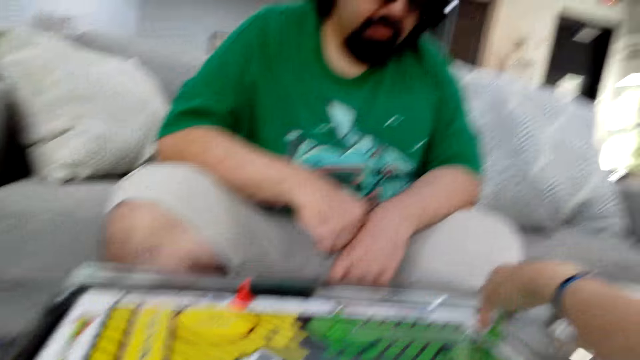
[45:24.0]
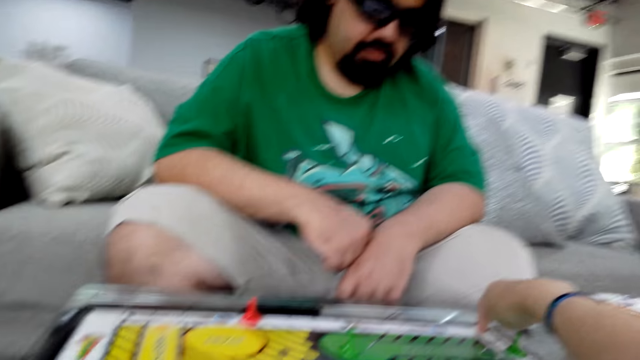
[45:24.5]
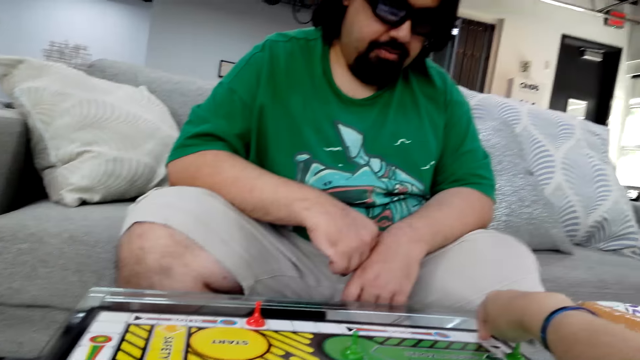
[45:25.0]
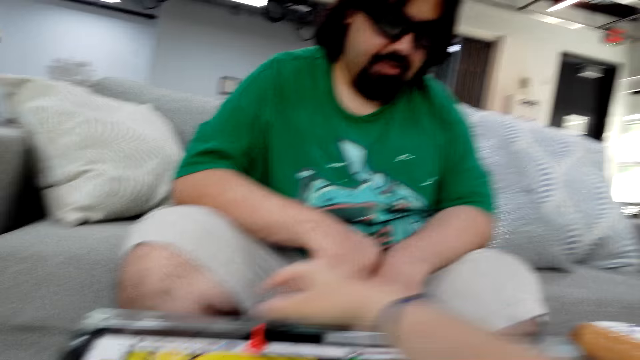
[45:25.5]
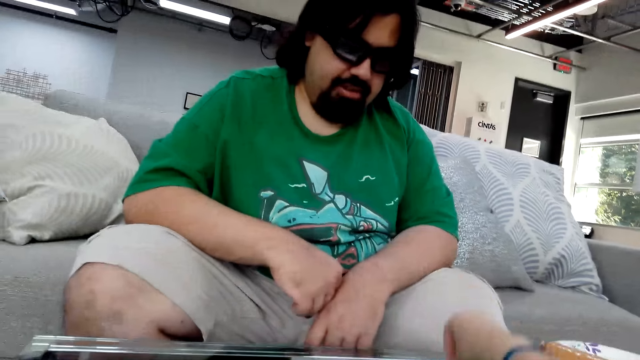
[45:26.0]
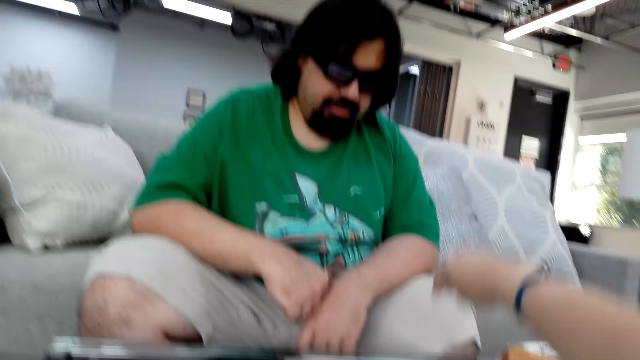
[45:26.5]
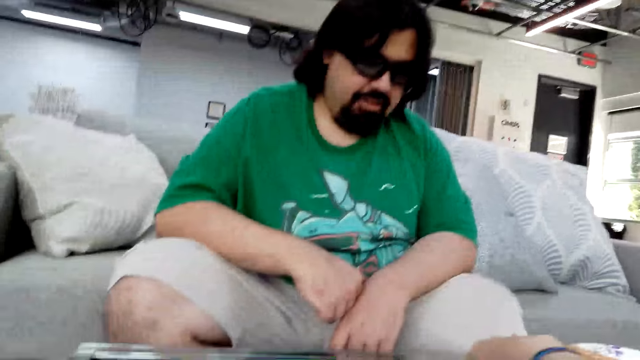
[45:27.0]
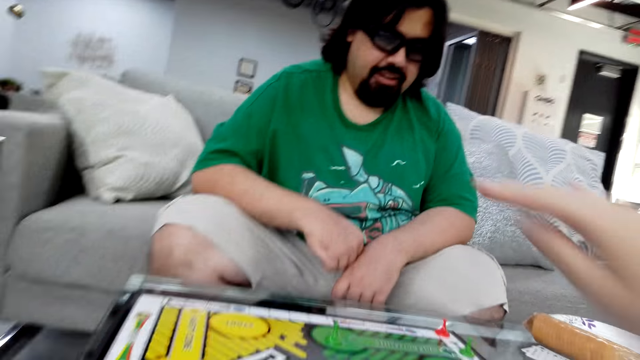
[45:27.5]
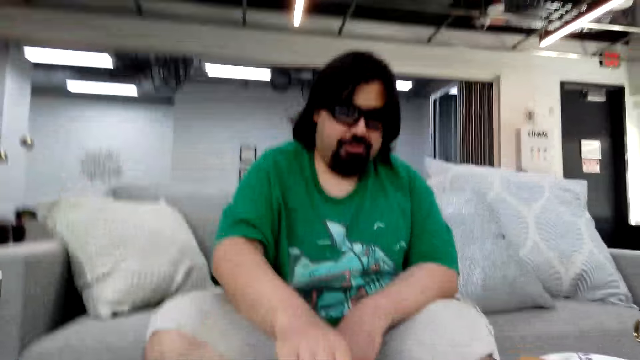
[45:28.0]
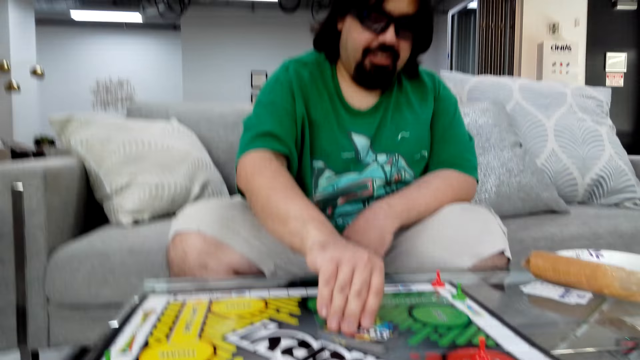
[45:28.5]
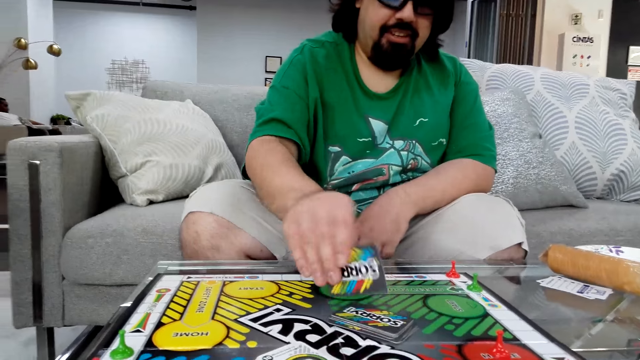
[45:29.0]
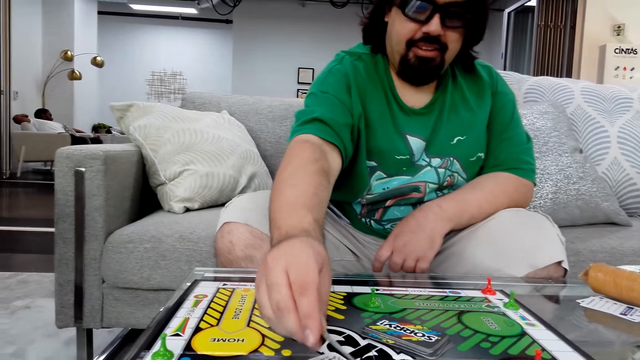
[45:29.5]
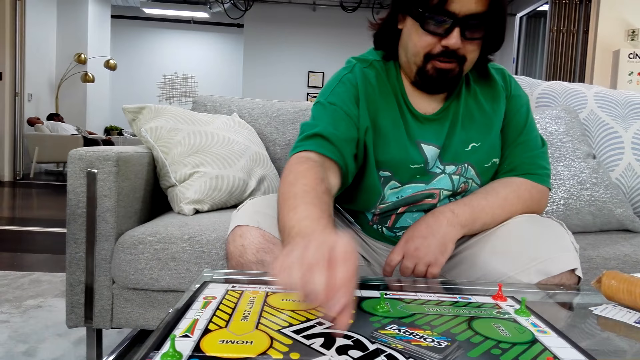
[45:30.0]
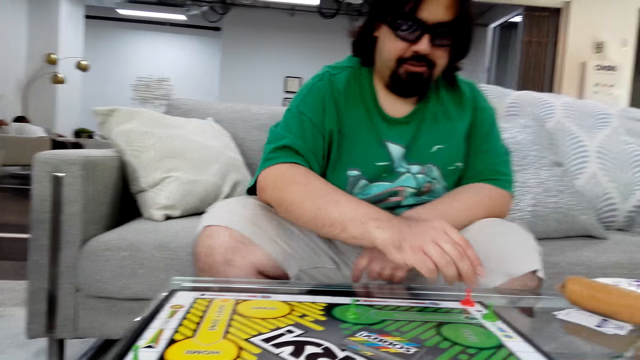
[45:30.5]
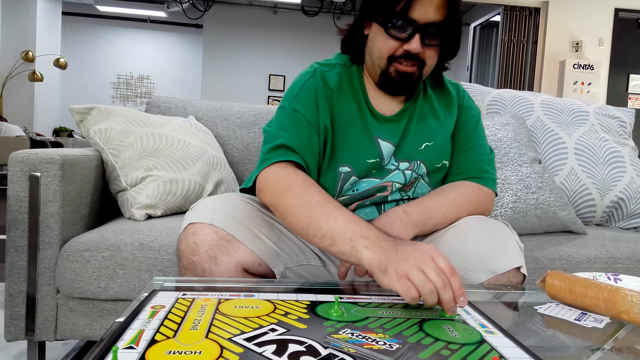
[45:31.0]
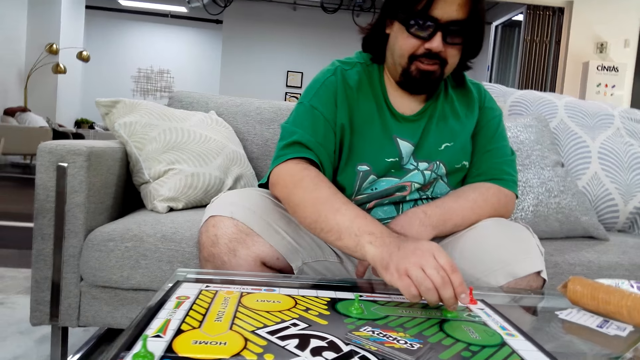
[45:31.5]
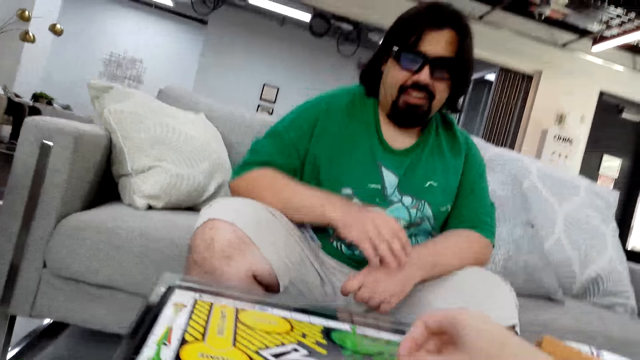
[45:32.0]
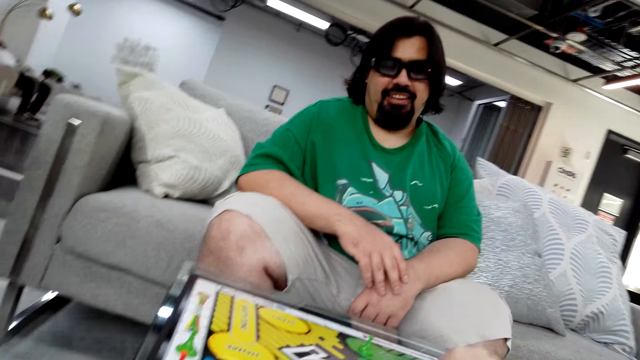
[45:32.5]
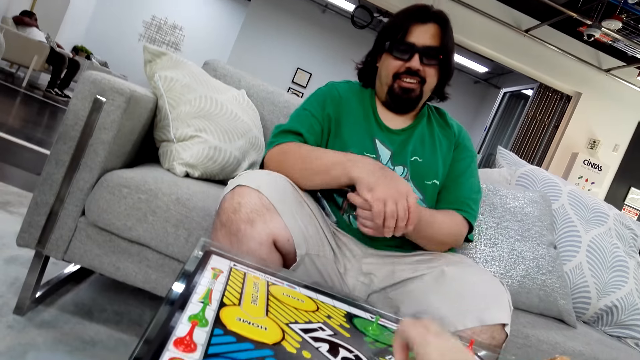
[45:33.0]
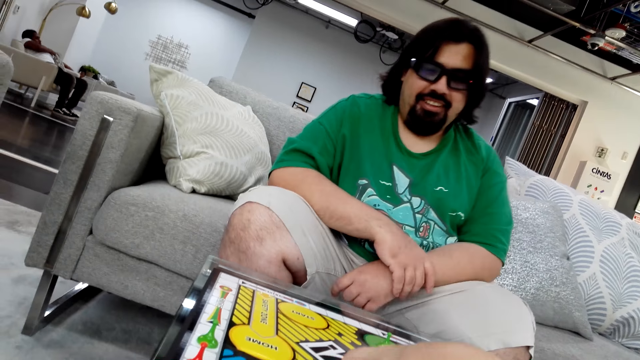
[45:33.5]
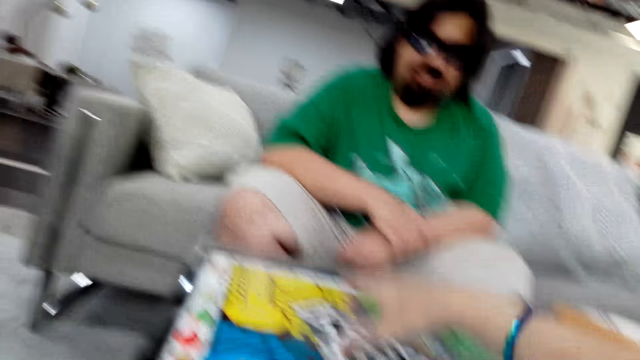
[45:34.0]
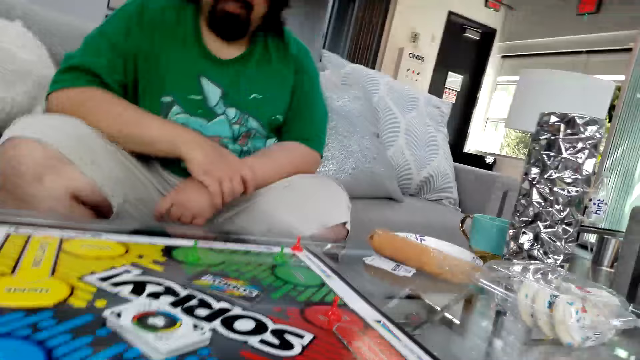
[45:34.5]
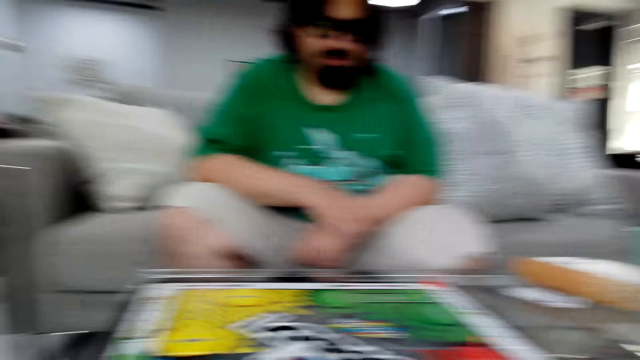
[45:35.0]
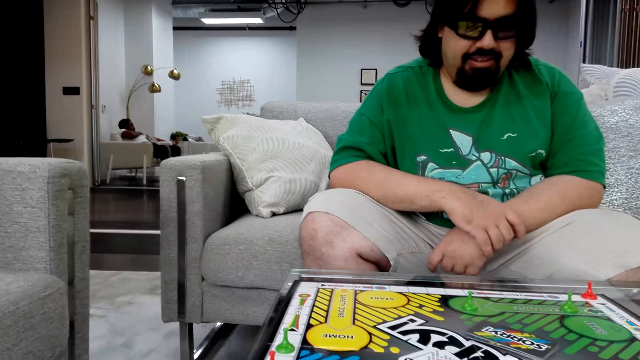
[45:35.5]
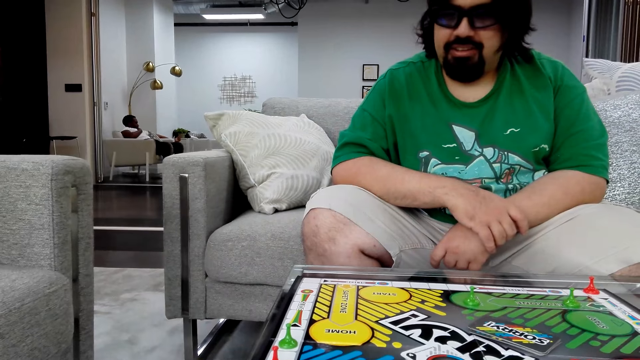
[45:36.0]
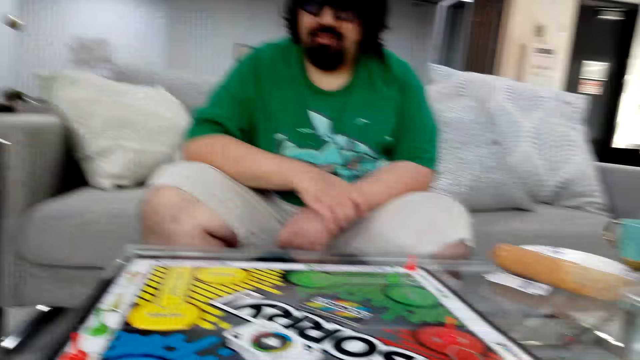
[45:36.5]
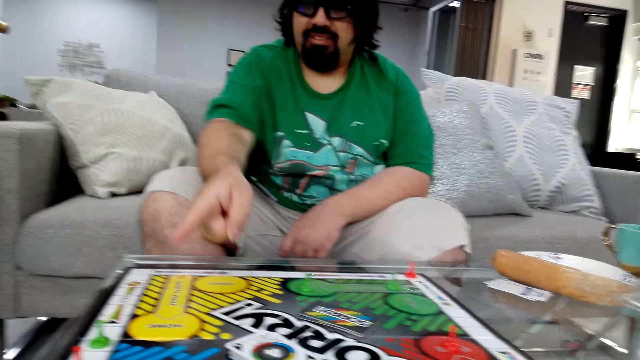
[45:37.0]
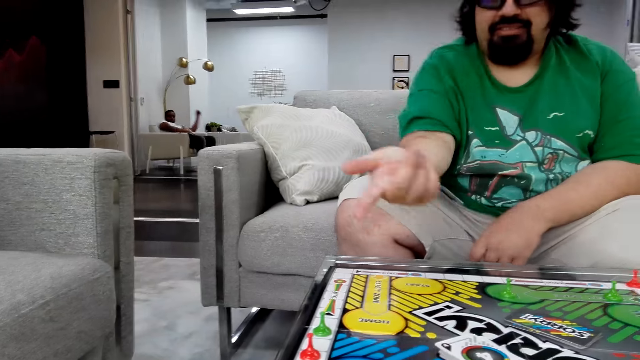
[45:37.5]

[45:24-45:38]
The camera wearer takes a stock. She puts the stock on the board. She talks. A man picks a poker card from the table. The man puts the card on other cards on the board, reads the instructions, takes a stock, moves the stock on the board, and talks. The camera wearer takes a card. She holds a poker card on her right hand. She puts the card on the board. She reads the instructions.

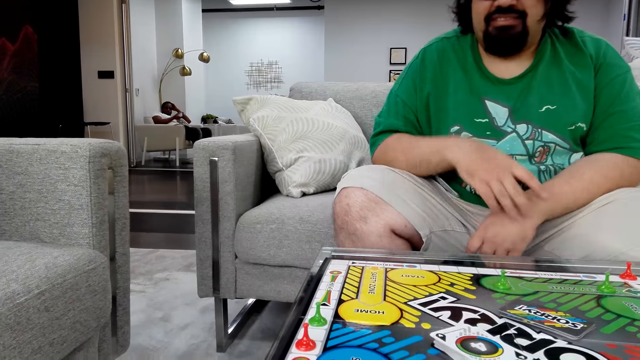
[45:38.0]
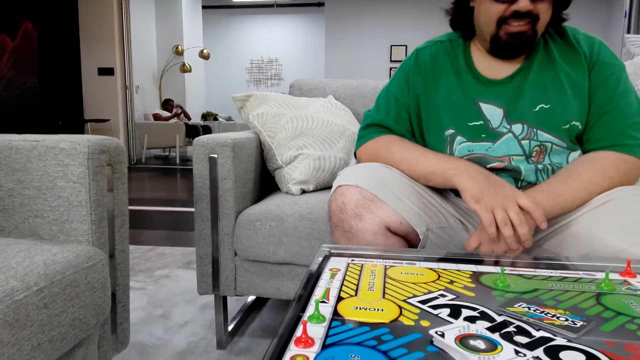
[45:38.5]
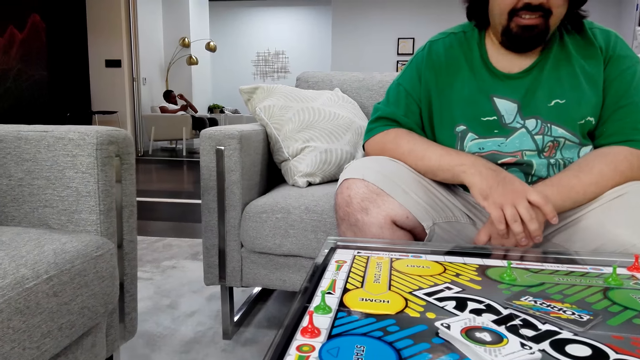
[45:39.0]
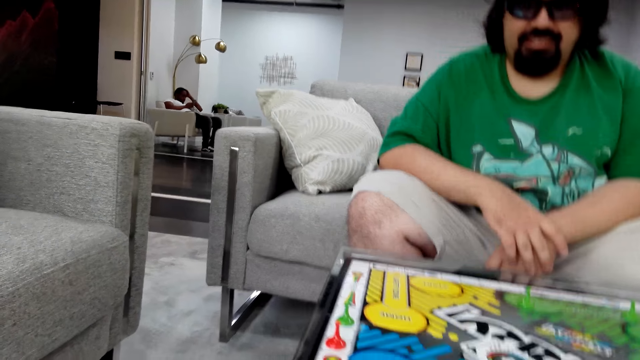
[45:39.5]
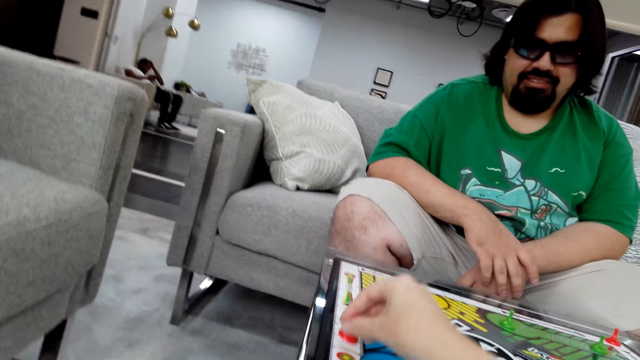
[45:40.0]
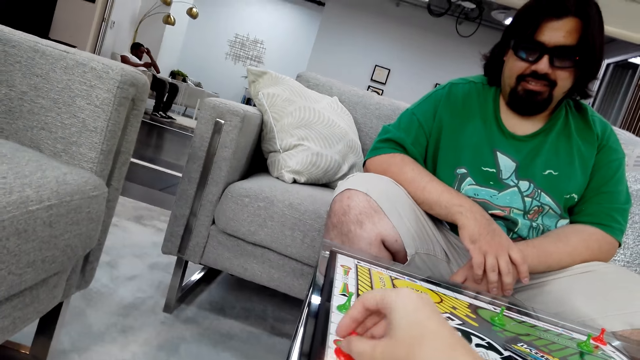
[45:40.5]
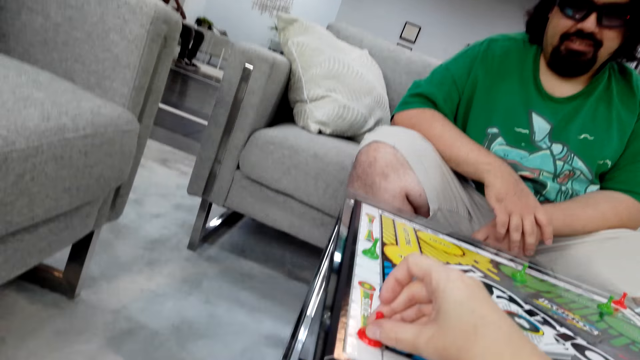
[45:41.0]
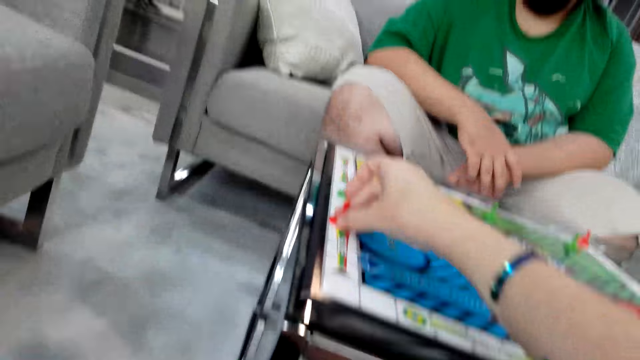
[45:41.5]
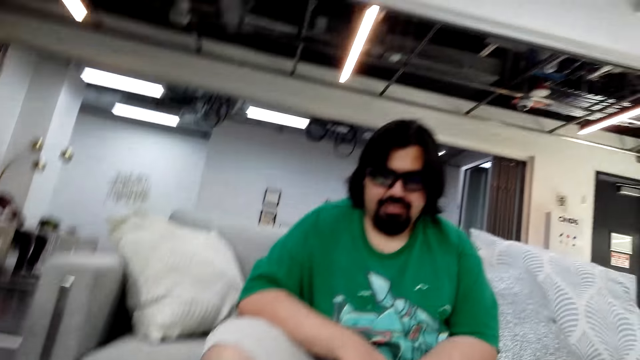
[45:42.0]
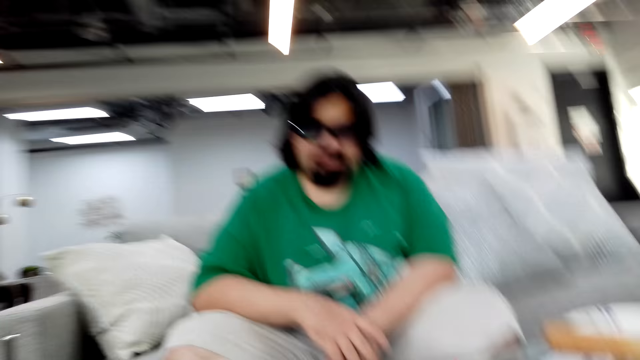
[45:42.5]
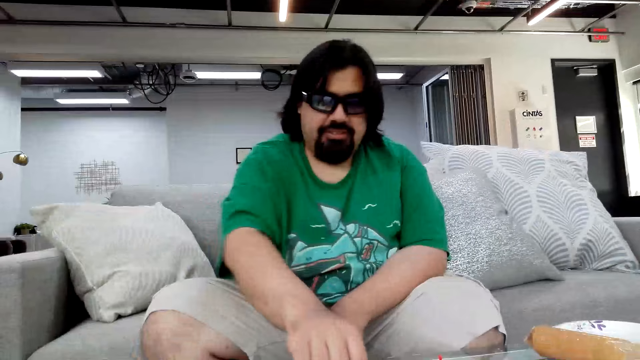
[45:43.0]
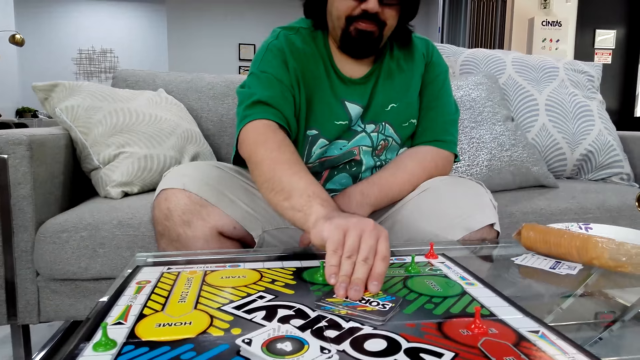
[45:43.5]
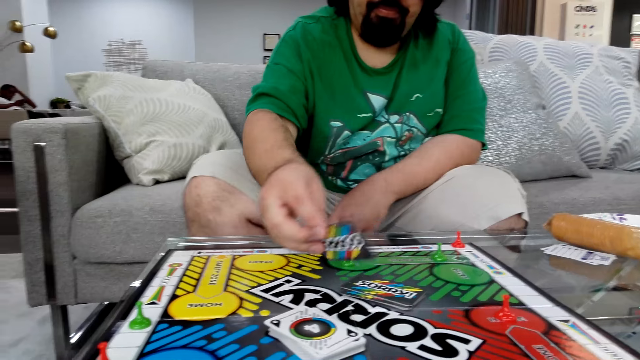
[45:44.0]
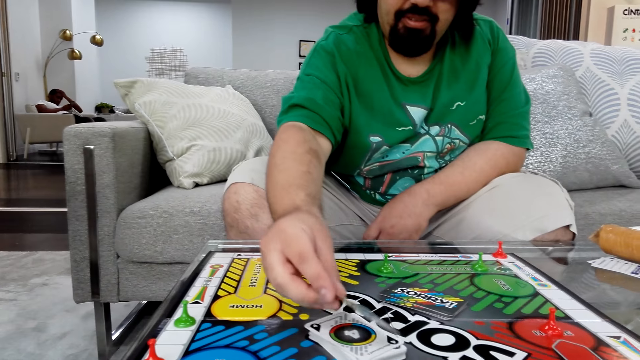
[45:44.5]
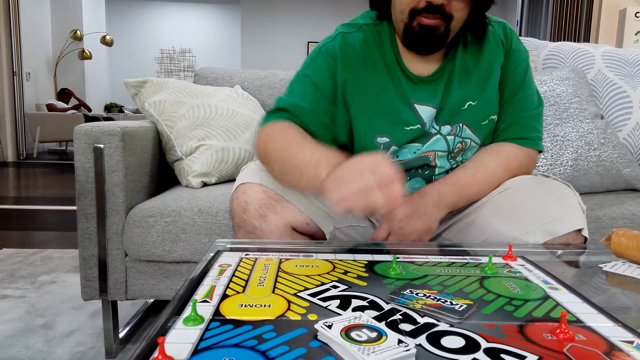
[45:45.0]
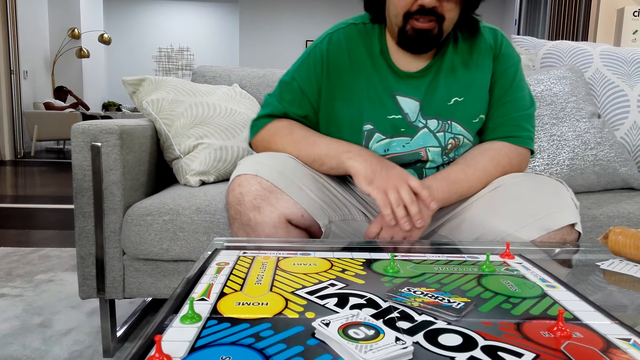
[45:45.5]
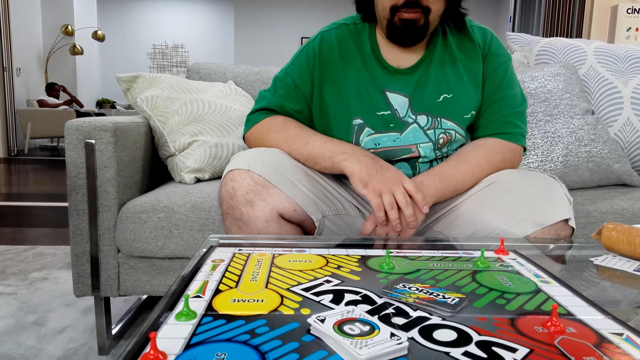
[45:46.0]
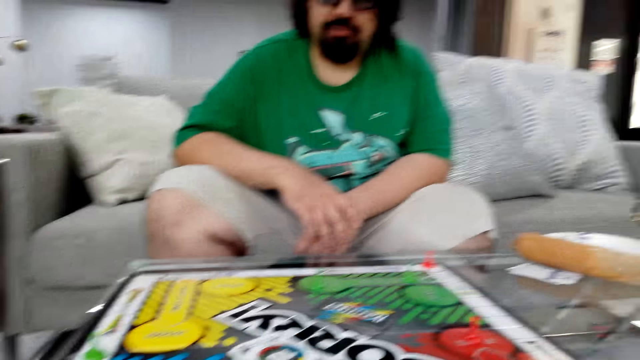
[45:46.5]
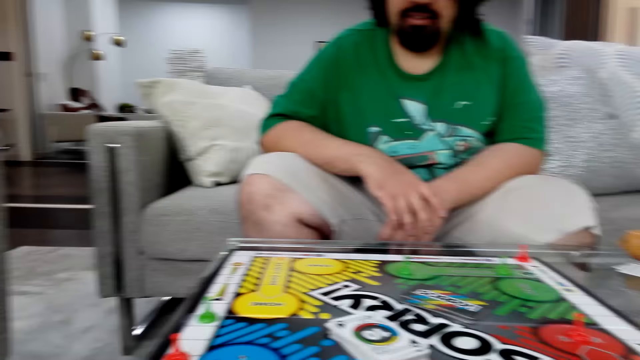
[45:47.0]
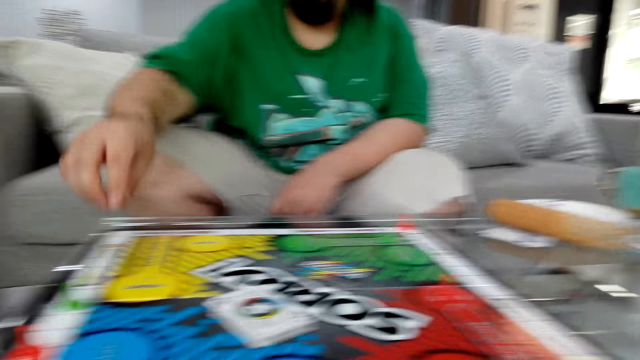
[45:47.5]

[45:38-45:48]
The camera wearer picks a board game piece or stock from the table. They move the stock on the board. They push the stock on the board. They talk. A man picks a poker card with his right hand. The man puts down the poker card. The man takes a card. The man reads the instructions.
